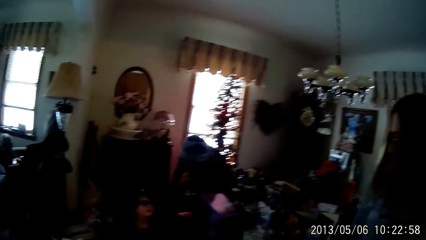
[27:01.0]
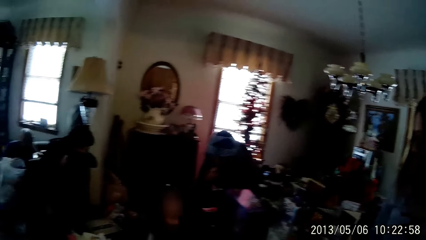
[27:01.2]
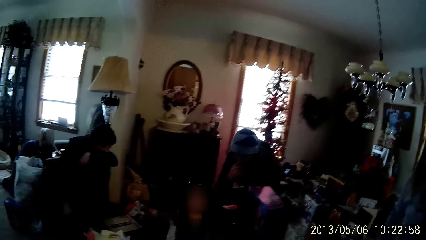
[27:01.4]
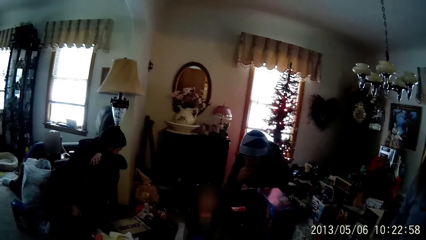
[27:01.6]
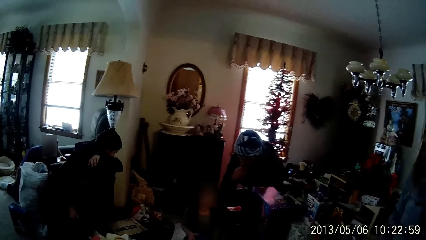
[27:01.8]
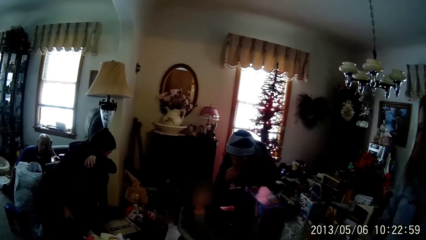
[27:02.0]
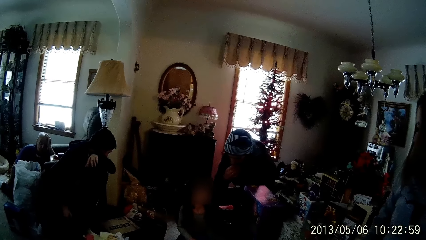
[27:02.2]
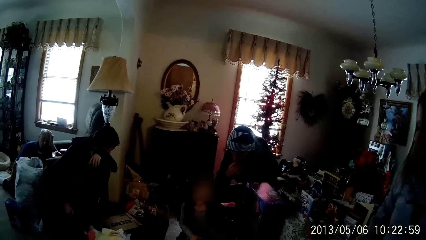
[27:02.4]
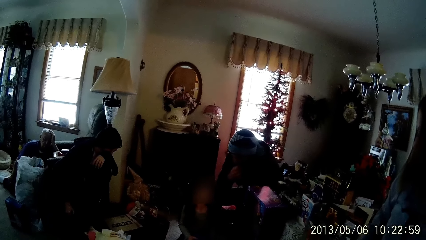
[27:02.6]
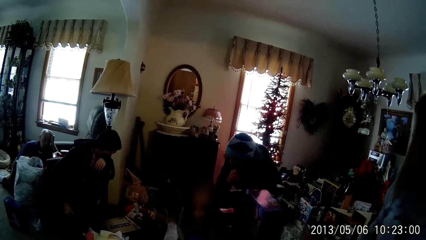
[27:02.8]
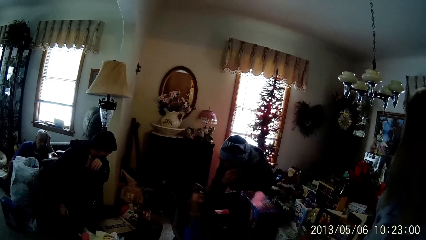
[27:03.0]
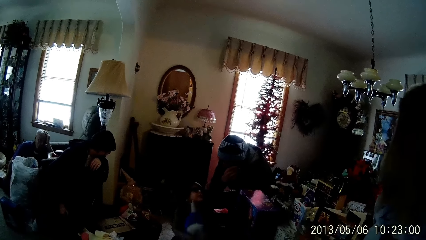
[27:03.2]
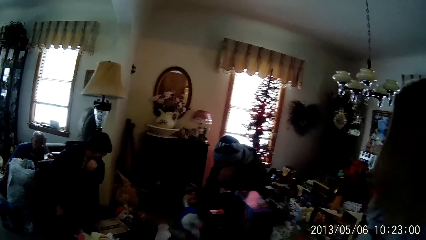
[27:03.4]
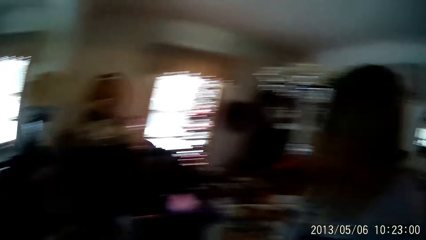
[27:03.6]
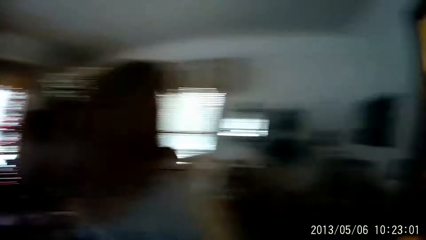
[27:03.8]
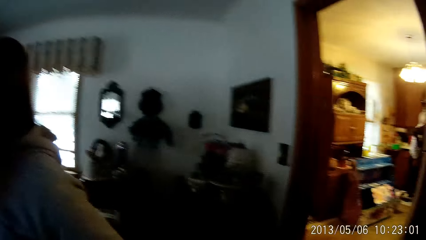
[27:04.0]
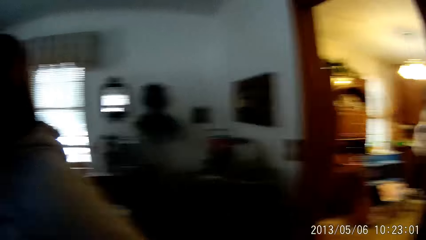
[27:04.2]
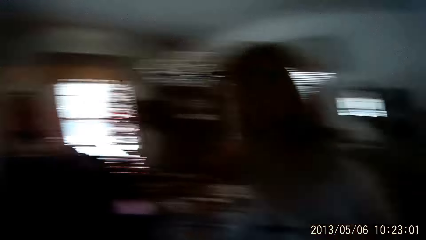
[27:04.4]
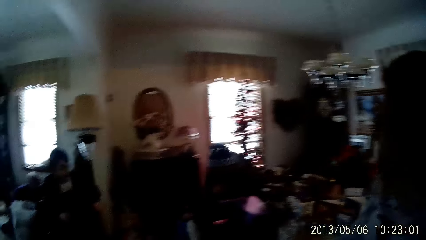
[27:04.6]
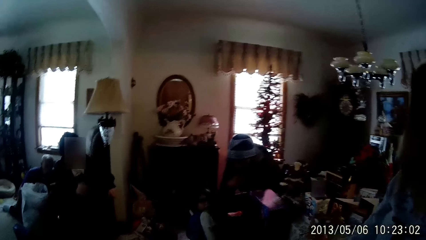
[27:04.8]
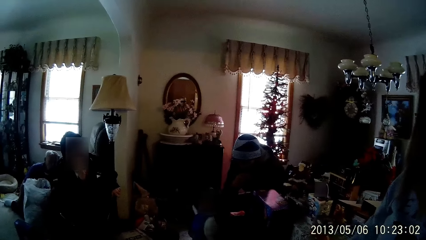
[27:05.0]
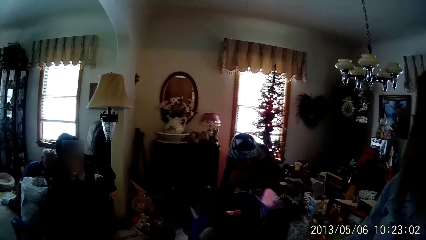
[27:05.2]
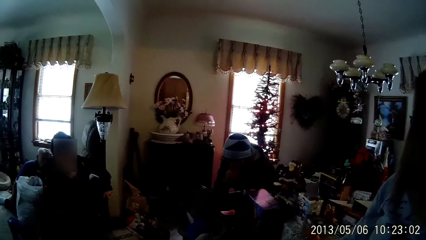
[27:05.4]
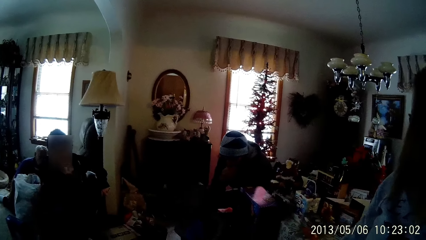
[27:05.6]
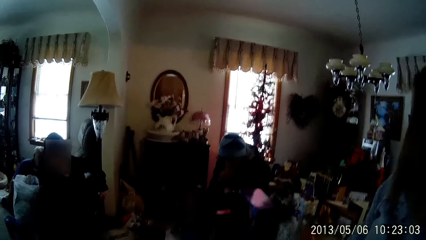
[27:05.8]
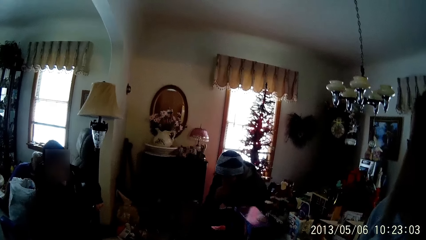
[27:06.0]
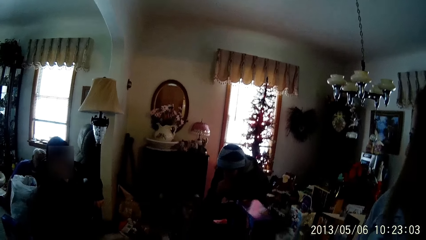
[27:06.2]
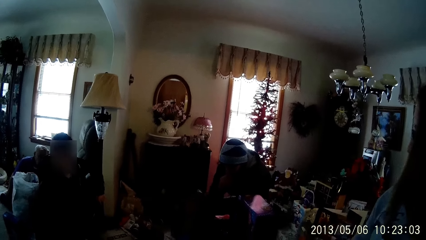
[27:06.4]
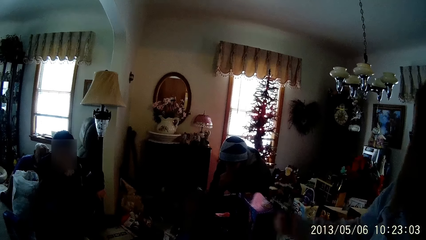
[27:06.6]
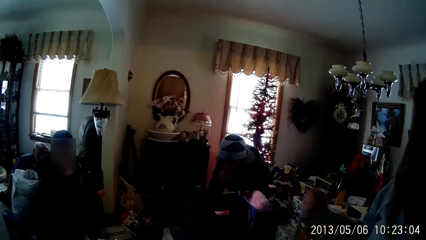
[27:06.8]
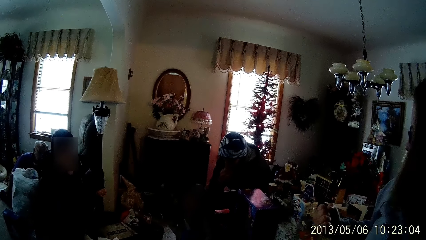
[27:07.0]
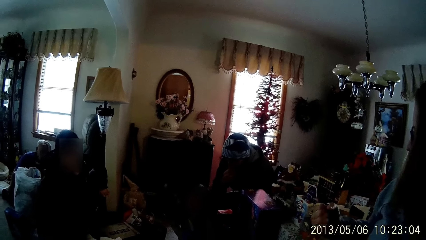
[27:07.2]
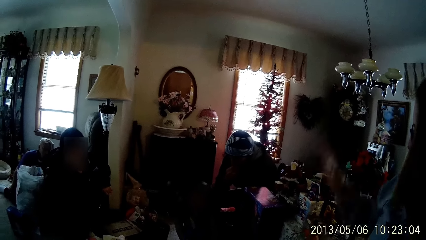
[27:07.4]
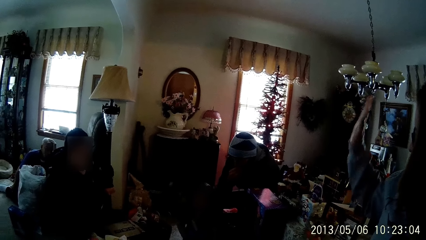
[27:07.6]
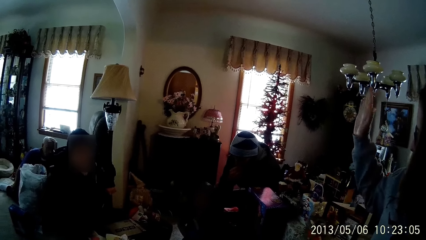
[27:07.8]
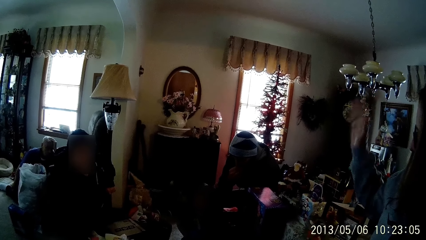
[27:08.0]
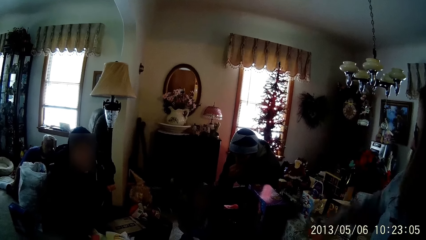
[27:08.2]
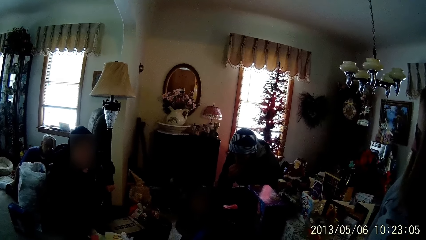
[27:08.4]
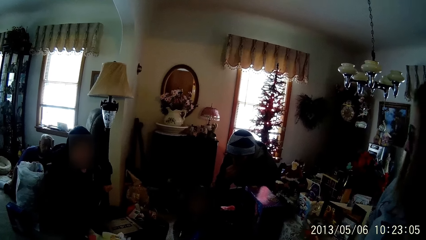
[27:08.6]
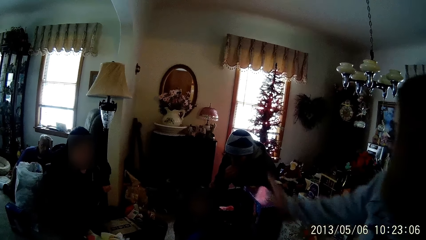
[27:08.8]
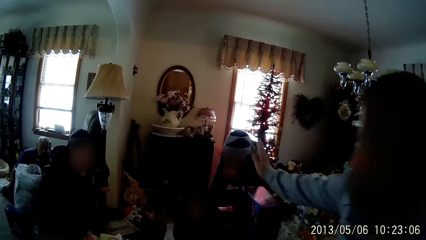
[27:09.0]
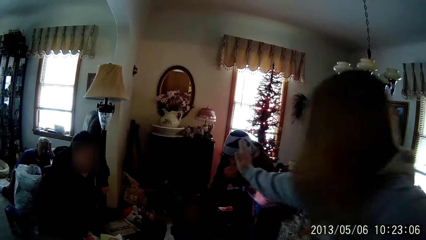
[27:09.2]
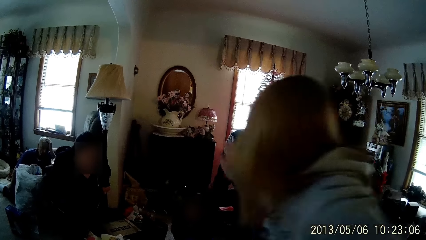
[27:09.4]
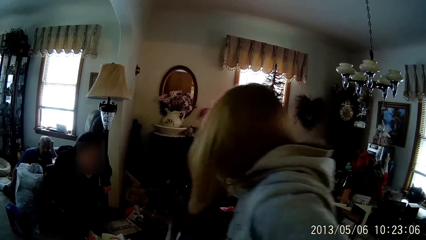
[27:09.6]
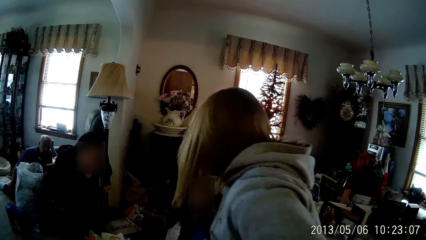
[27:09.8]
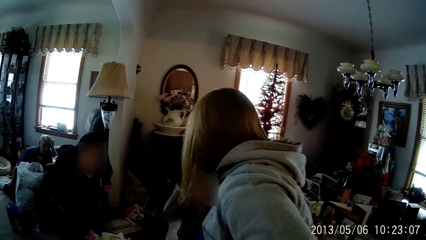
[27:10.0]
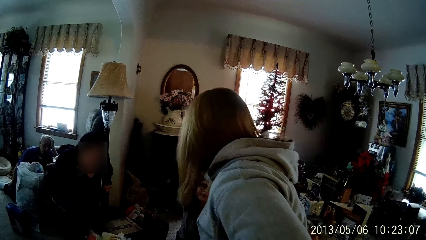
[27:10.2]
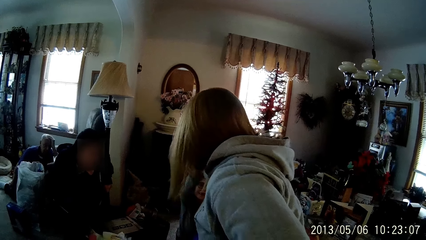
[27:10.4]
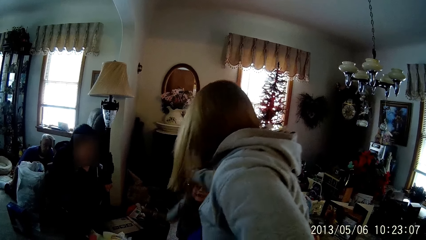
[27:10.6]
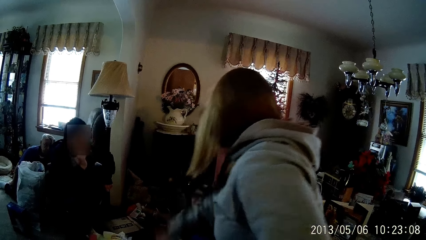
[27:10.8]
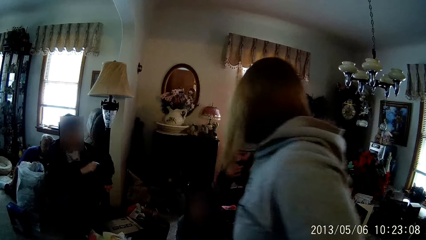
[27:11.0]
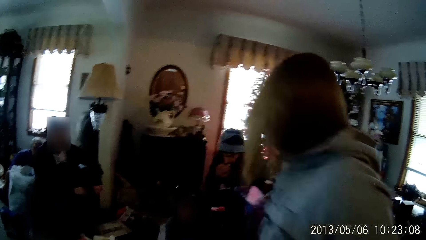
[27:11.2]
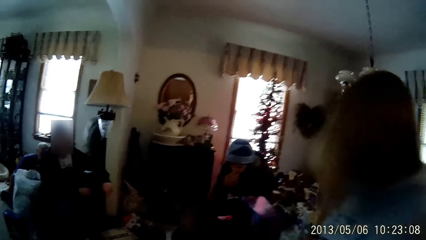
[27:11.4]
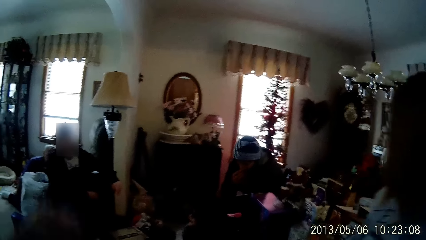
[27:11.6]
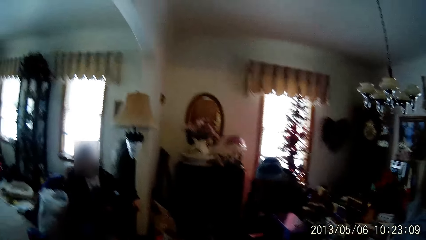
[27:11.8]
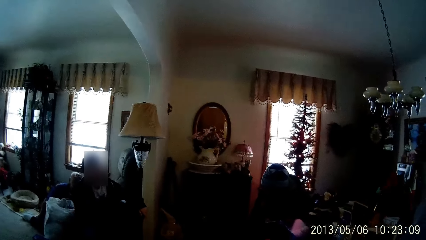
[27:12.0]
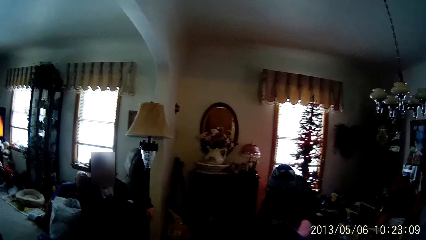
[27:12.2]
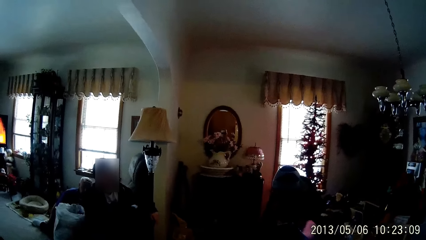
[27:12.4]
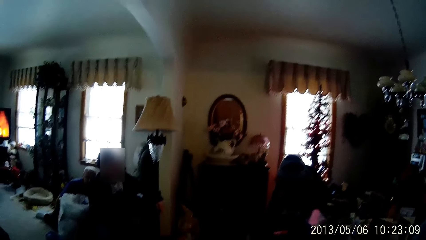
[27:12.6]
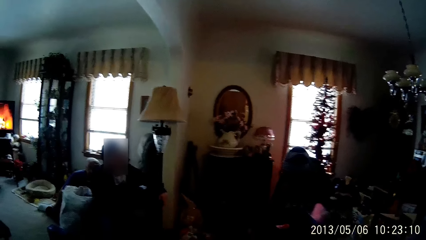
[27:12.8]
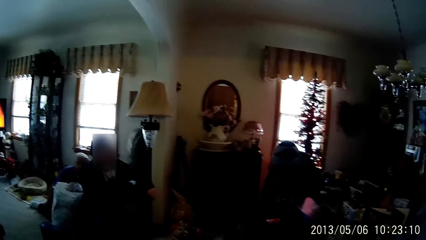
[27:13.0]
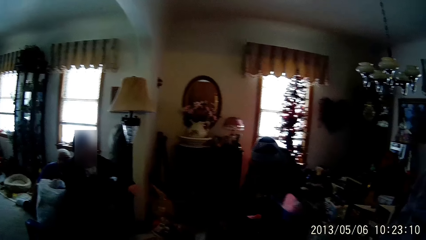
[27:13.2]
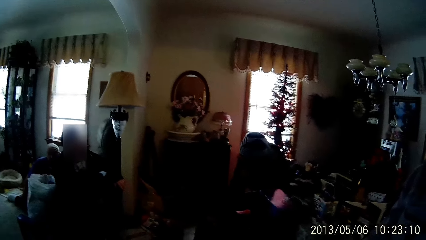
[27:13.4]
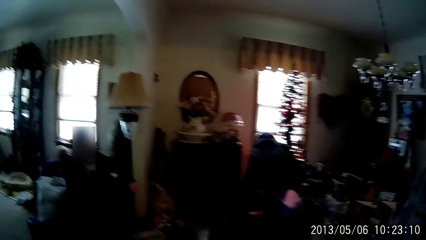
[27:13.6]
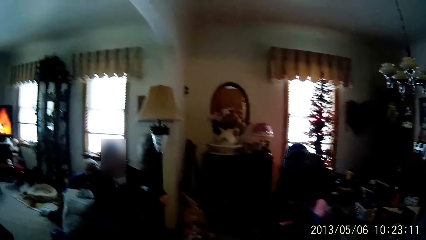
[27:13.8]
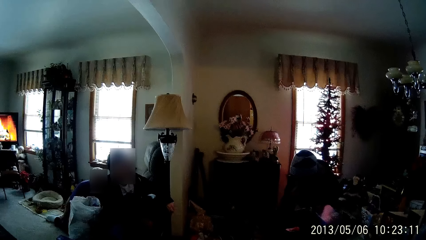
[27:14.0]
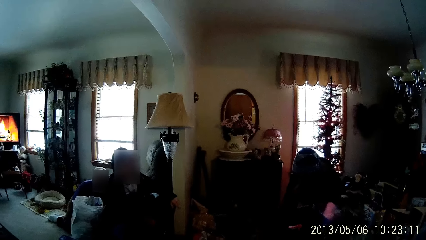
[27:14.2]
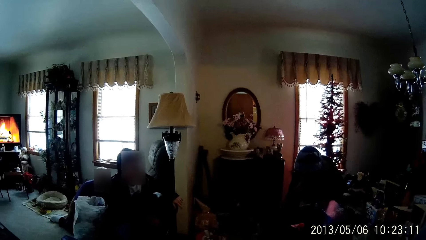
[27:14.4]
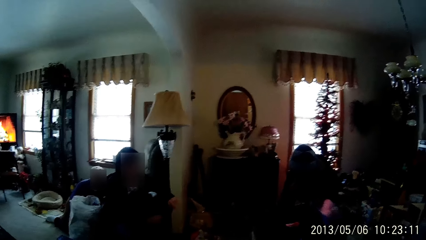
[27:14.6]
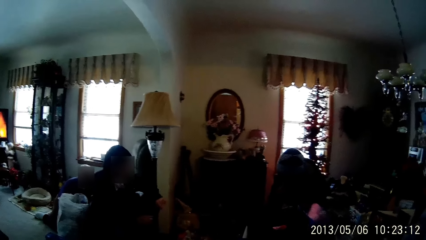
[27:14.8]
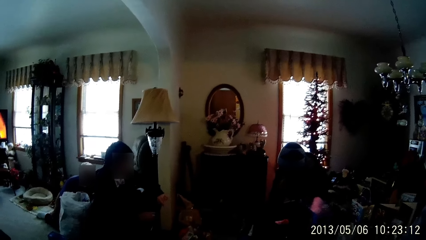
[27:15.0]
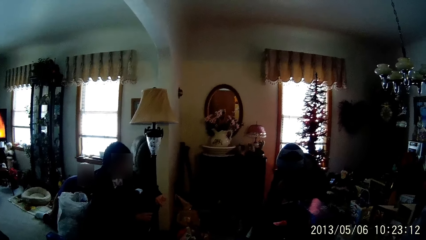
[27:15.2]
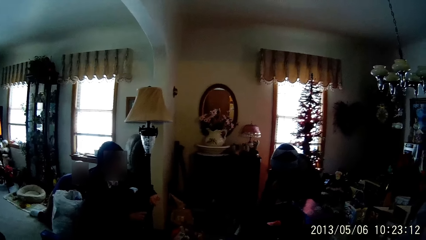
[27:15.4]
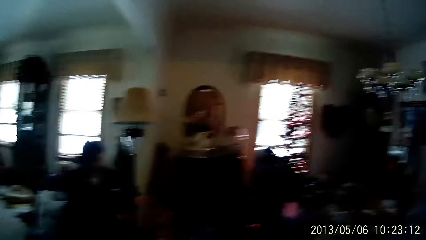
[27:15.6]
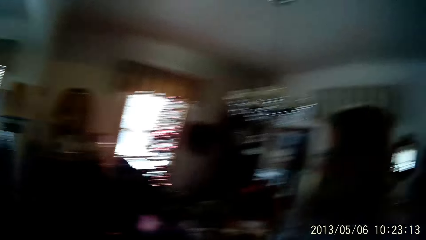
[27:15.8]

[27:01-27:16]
The girl holds a toy with her hands. The woman interacts with the girl. The woman gives the girl a high five.
